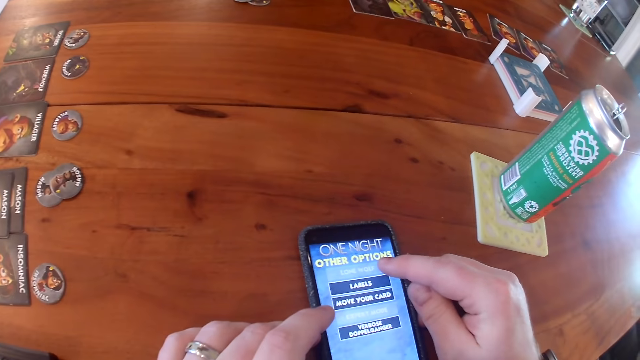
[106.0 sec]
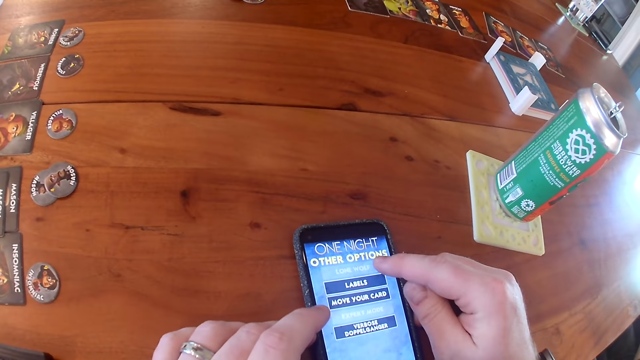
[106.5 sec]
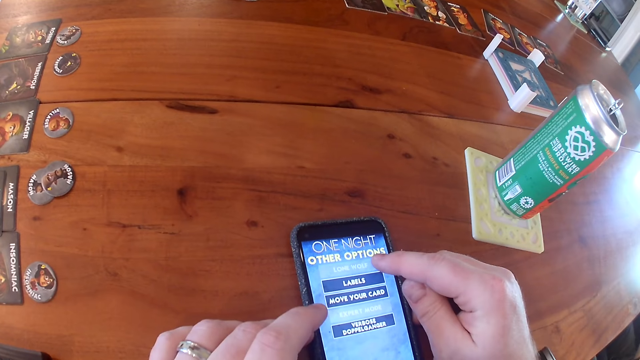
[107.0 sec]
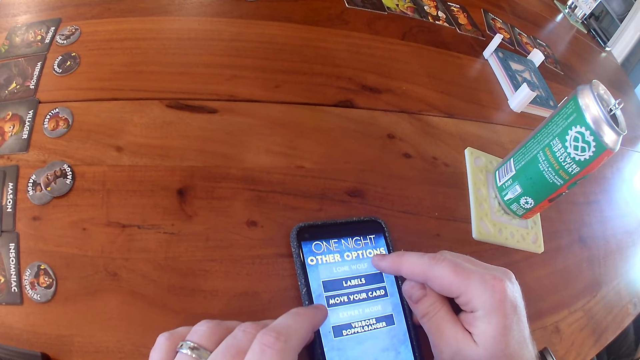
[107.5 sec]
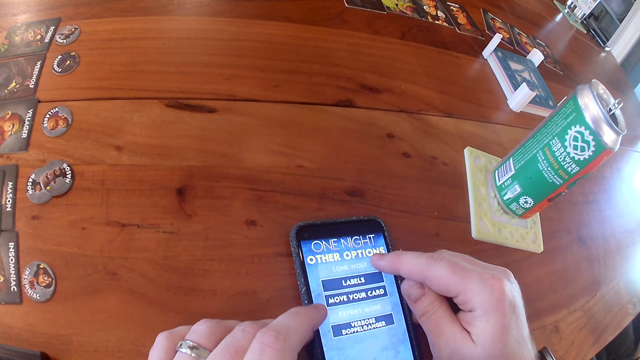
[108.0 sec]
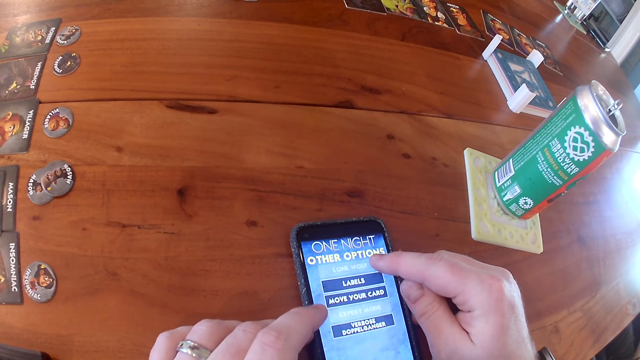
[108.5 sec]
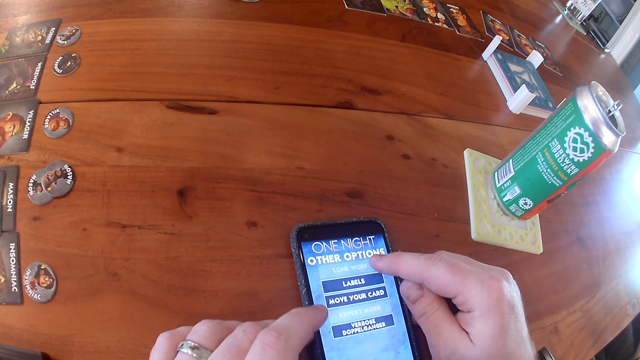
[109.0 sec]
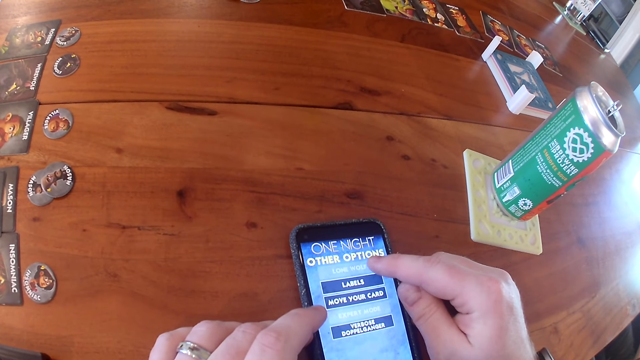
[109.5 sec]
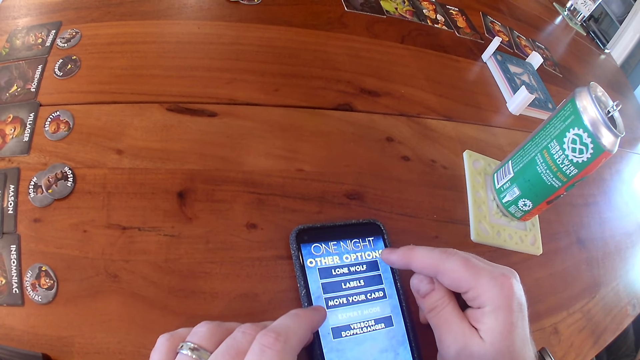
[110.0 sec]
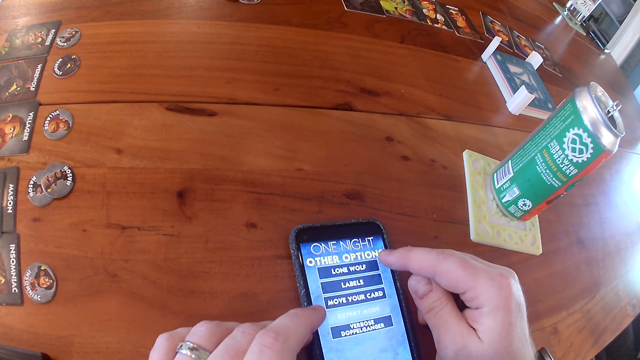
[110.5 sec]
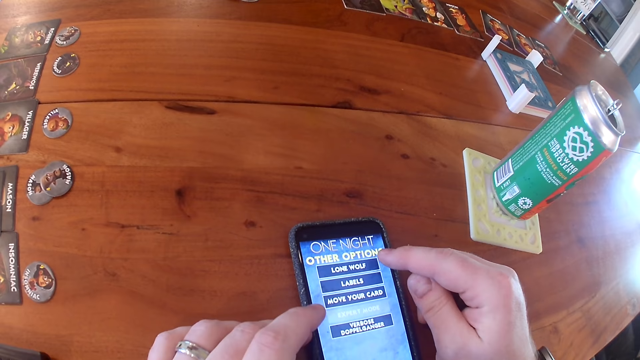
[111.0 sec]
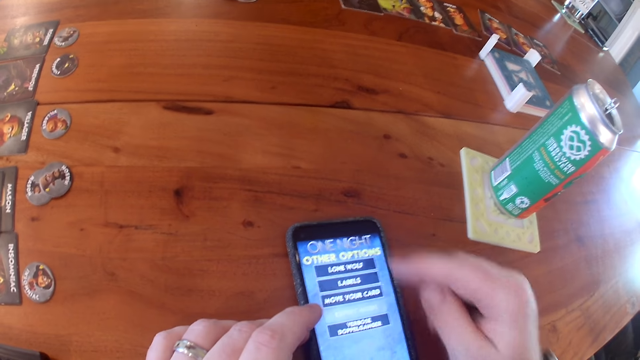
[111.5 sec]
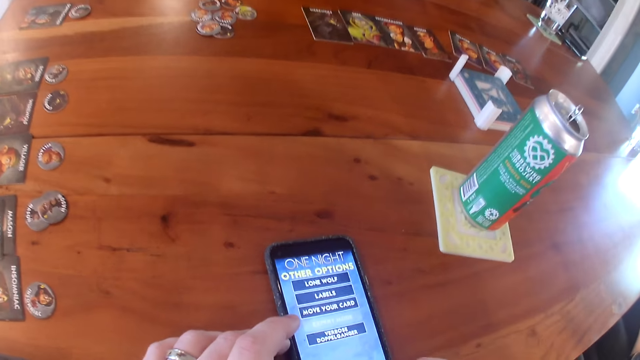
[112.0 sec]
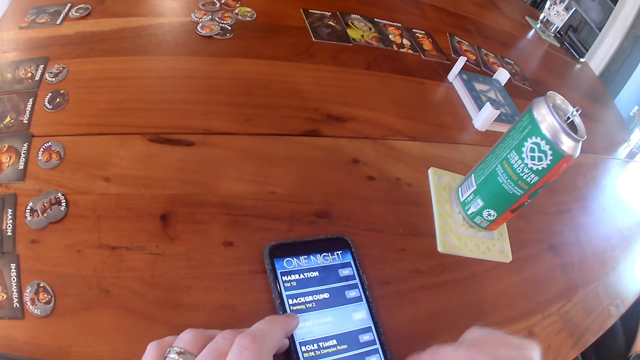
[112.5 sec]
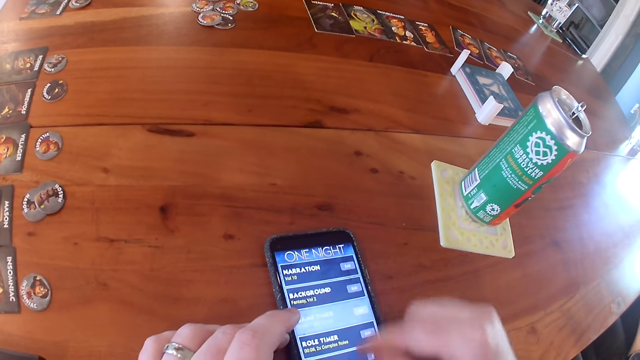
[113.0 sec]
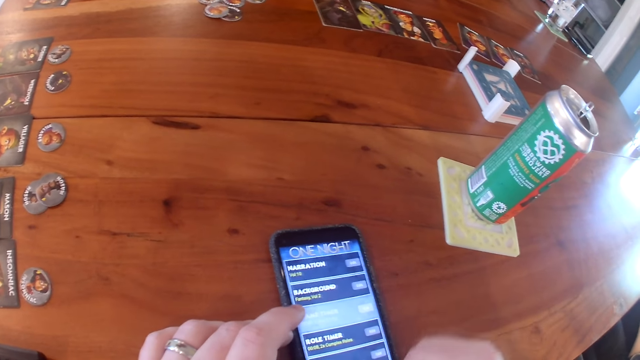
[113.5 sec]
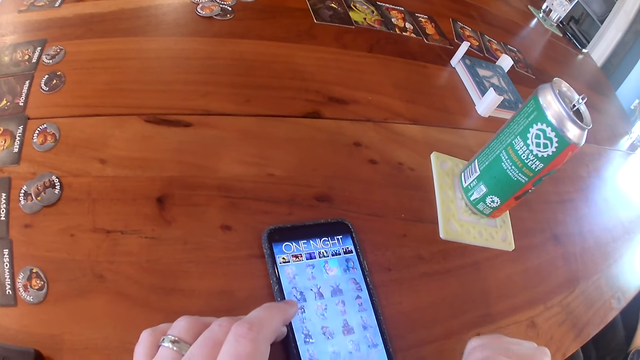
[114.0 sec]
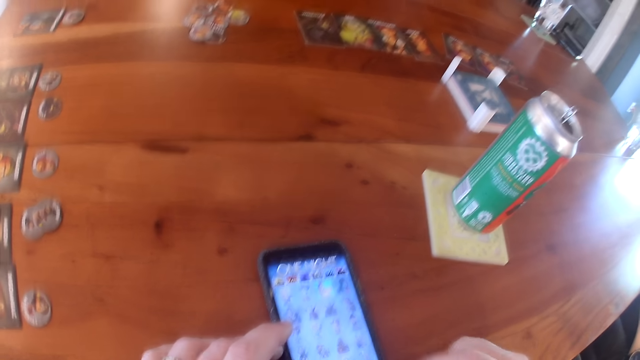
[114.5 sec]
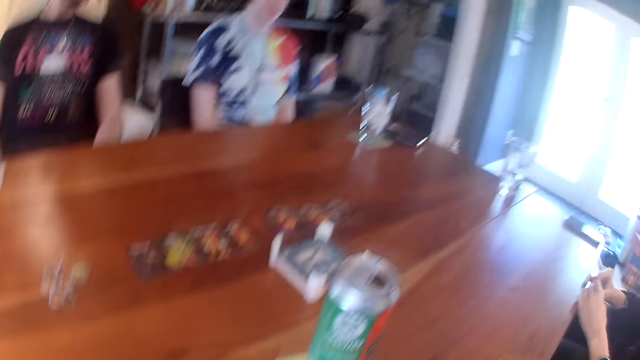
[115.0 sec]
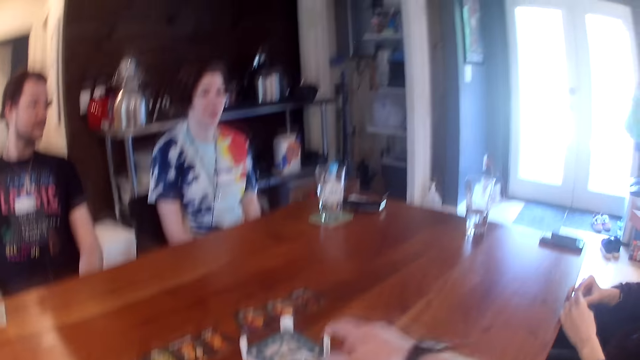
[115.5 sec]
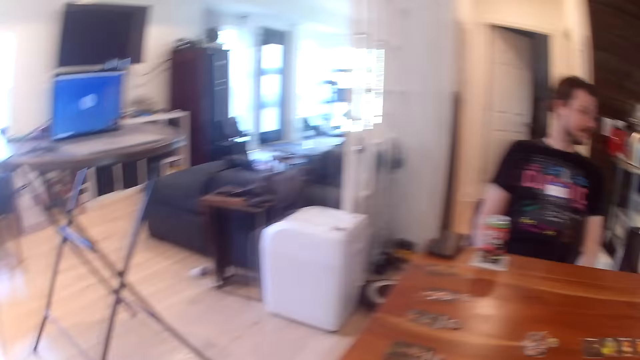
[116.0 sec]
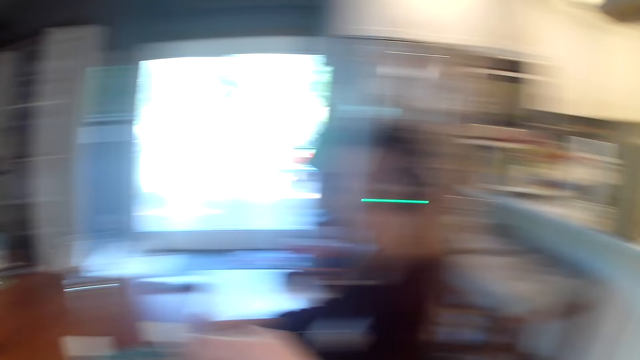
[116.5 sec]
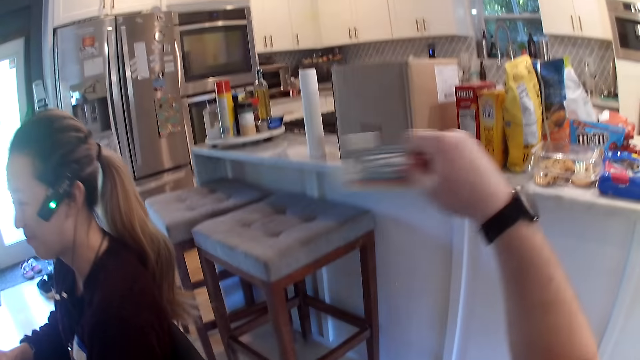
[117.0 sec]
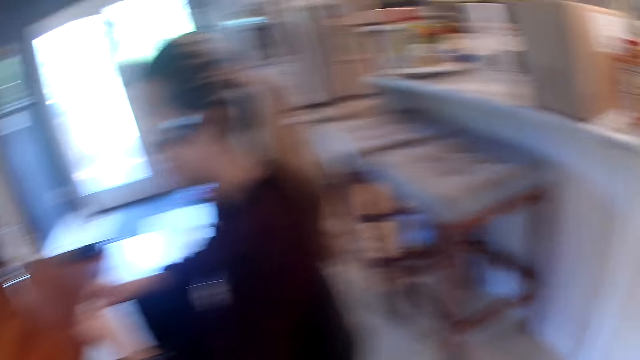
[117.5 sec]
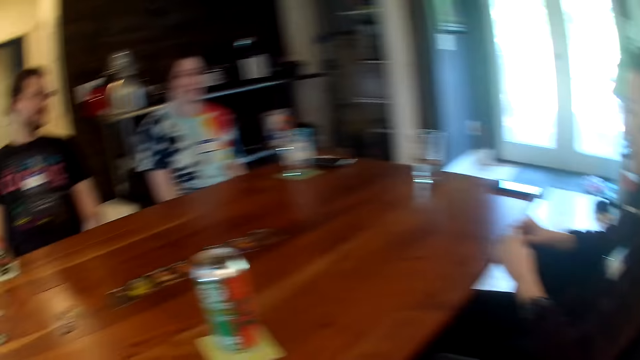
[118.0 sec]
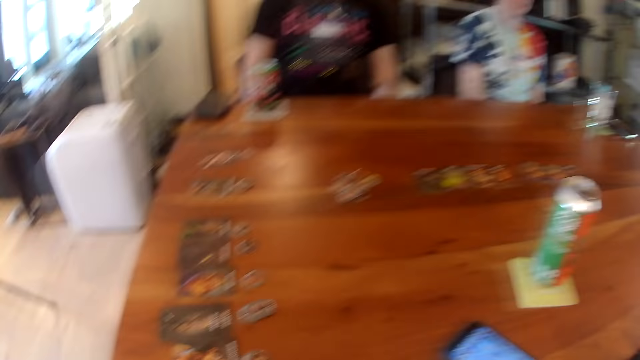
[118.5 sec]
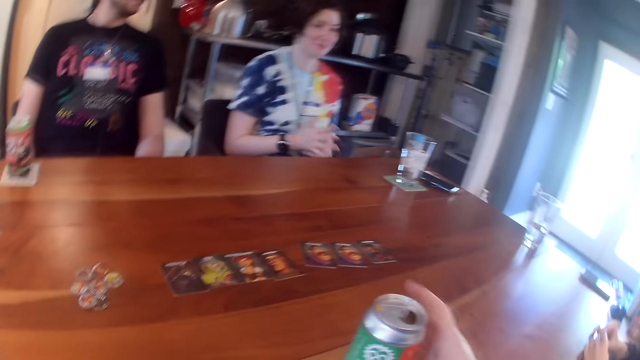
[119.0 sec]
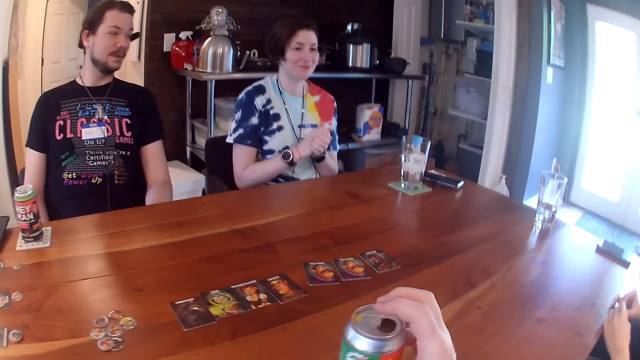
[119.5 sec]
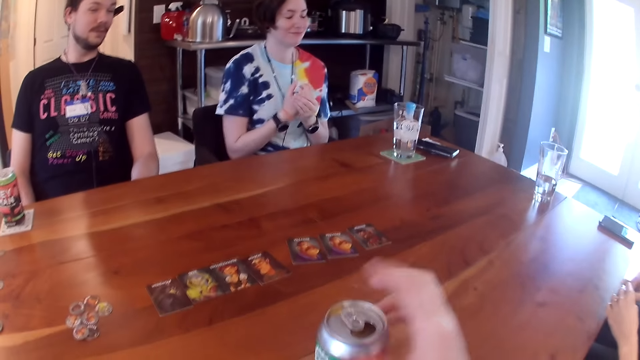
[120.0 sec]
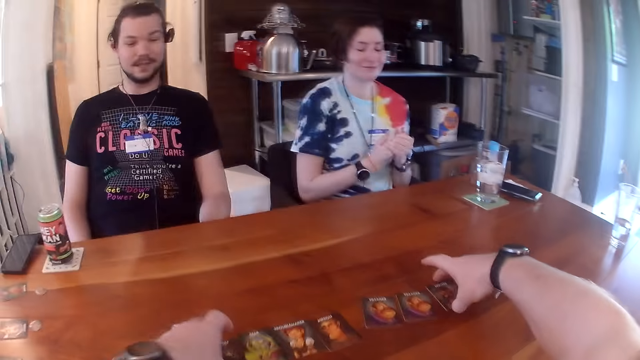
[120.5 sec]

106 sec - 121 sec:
The camera wearer looks around. He takes the drink mat case from the table with his right hand. He drops the drink mat case on a shelf. He turns. The woman rubs both hands. The camera wearer moves the can on the table with his right hand. He holds the container.

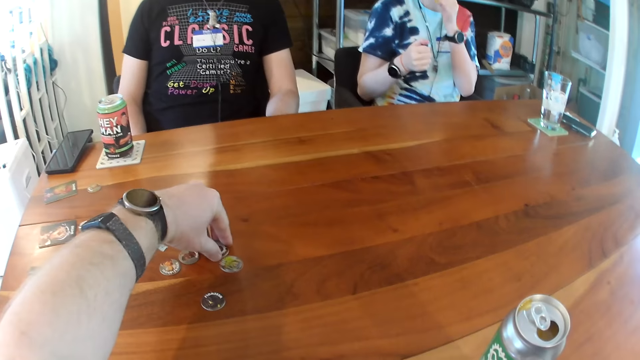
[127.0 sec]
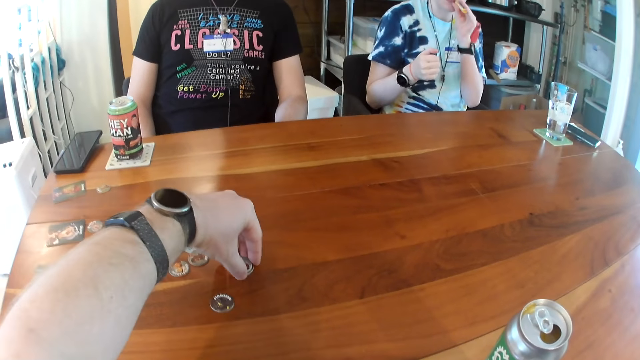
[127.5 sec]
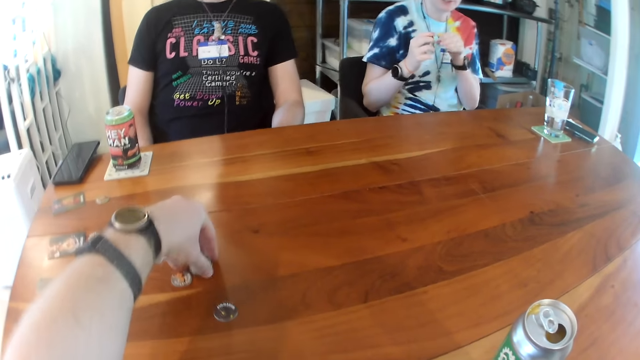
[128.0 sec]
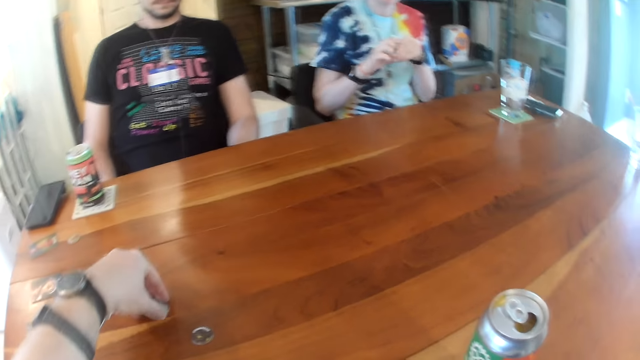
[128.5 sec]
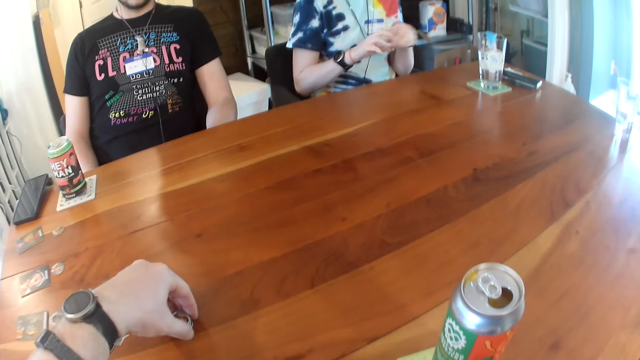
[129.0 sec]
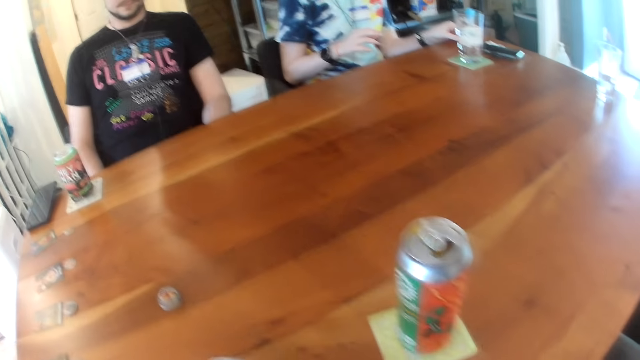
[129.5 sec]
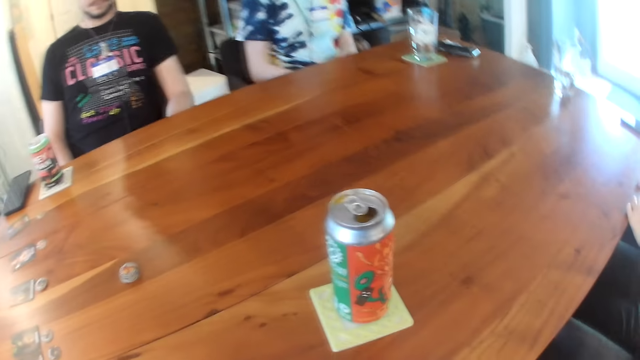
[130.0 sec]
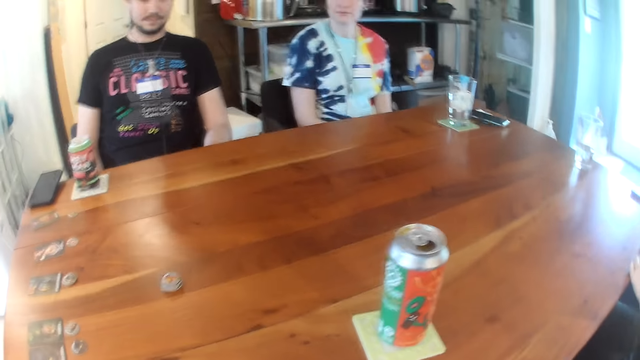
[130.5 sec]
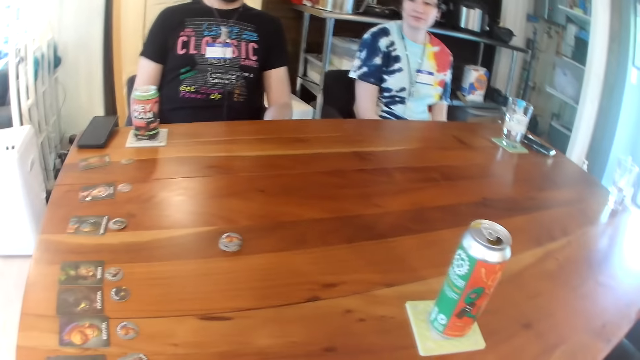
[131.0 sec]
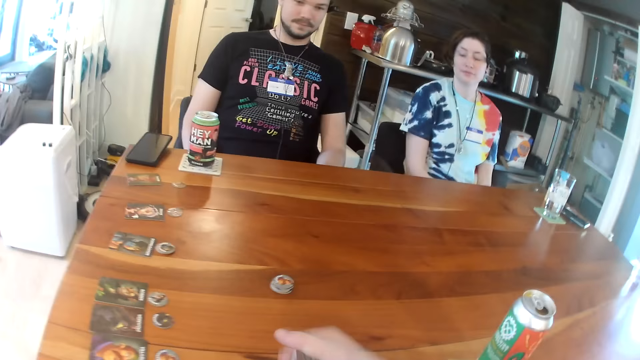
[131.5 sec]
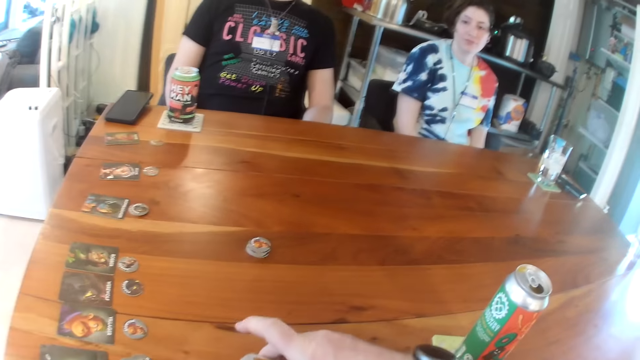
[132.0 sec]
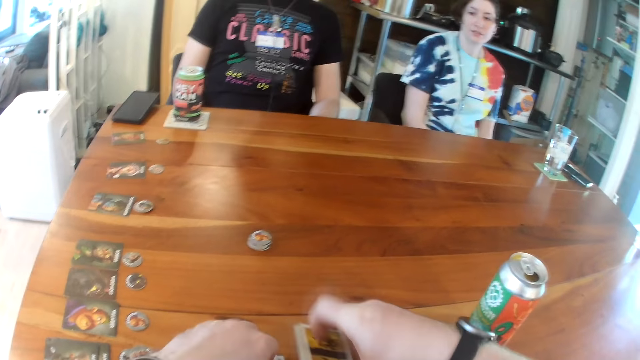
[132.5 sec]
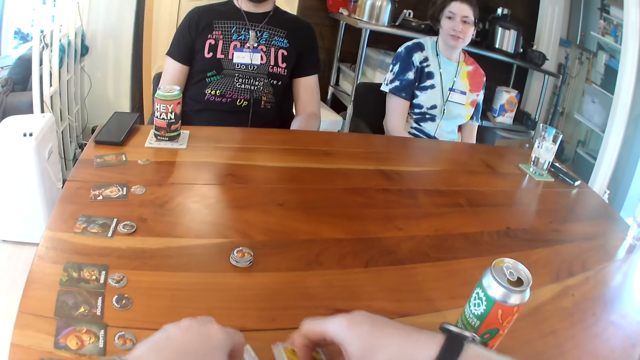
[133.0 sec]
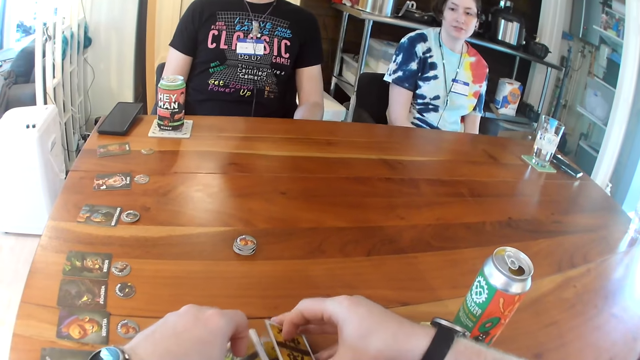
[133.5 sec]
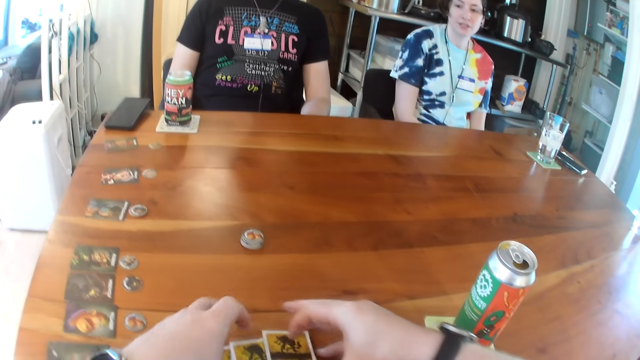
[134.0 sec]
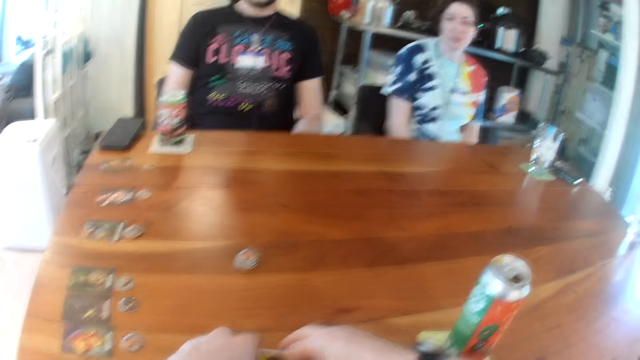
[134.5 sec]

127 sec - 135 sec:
The camera wearer takes the token from the table with his left hand repeatedly. He drops the token on the token in his left hand on the table. The woman drops the cloth in her left hand on the table. The camera wearer looks around. He drops the cards on the table with both hands. He takes cards from the cards on the table with his right hand. He places the cards in both hands on the table. He shuffles the cards with both hands.
